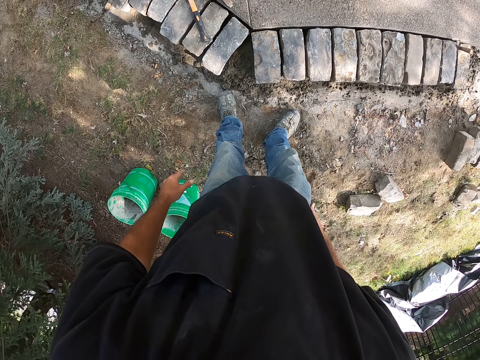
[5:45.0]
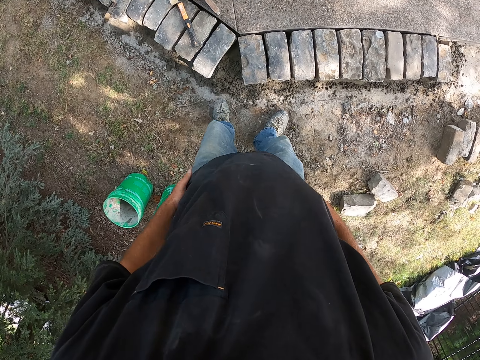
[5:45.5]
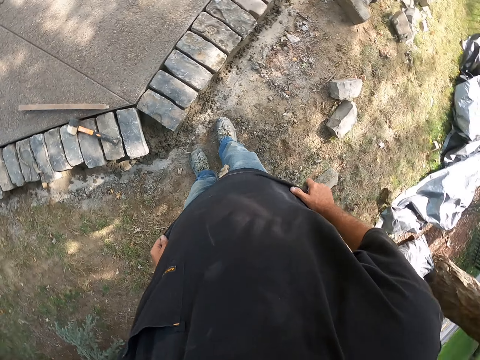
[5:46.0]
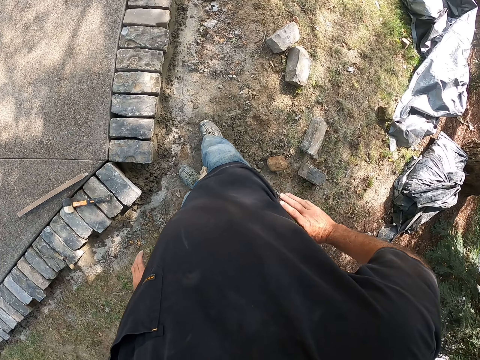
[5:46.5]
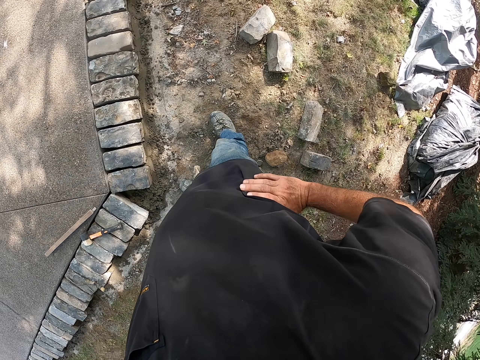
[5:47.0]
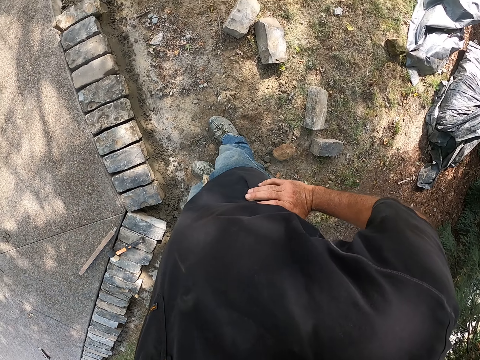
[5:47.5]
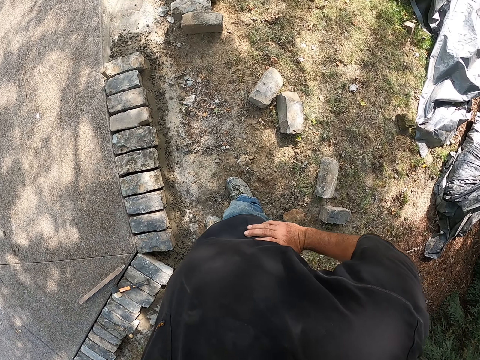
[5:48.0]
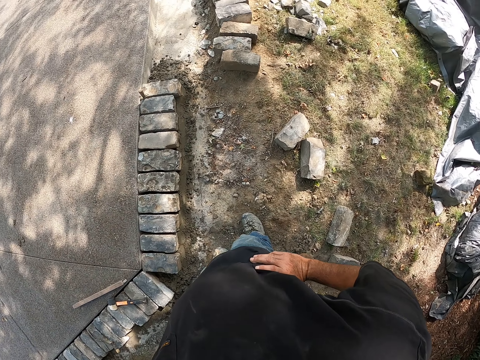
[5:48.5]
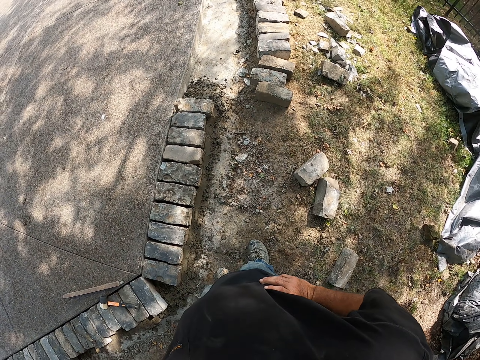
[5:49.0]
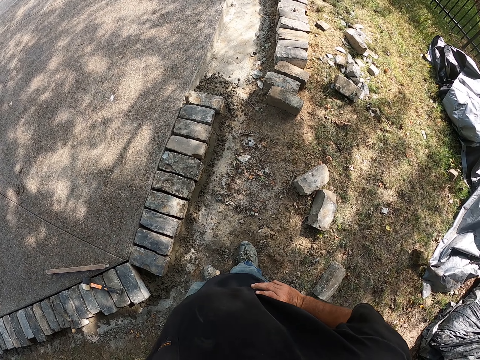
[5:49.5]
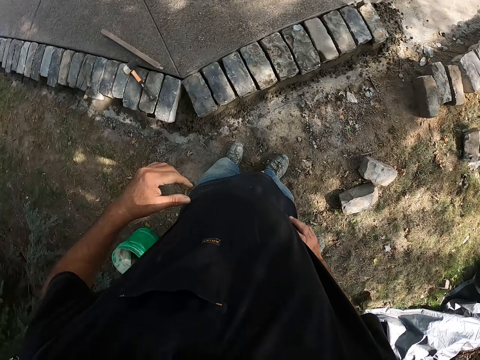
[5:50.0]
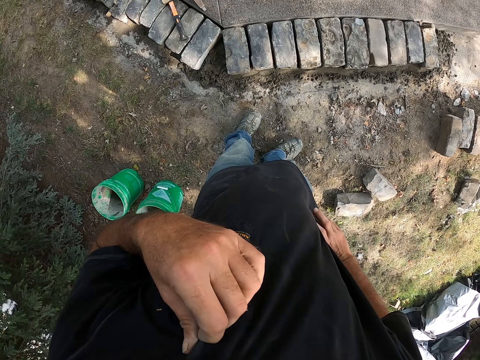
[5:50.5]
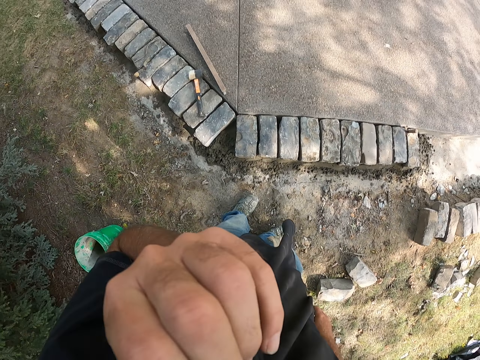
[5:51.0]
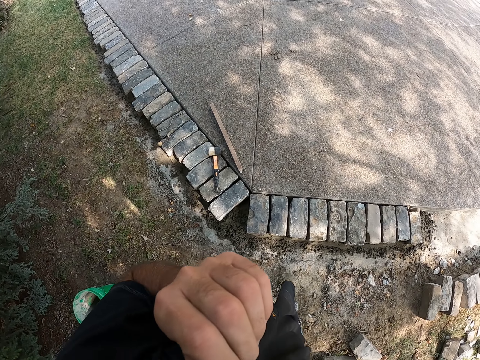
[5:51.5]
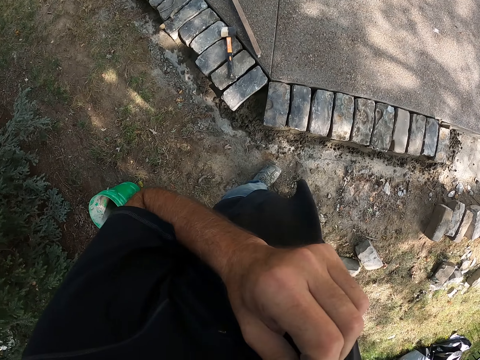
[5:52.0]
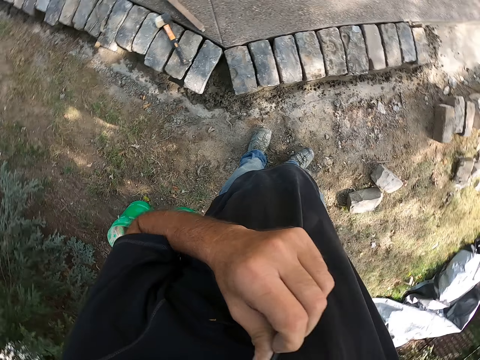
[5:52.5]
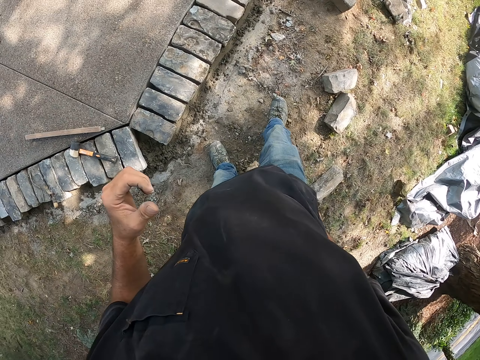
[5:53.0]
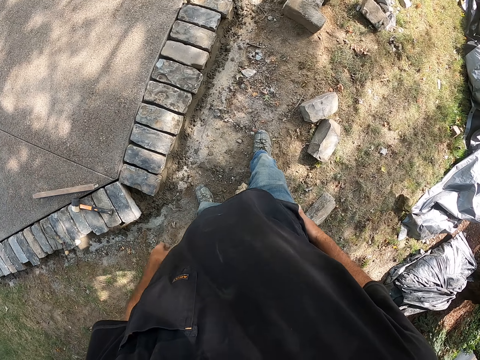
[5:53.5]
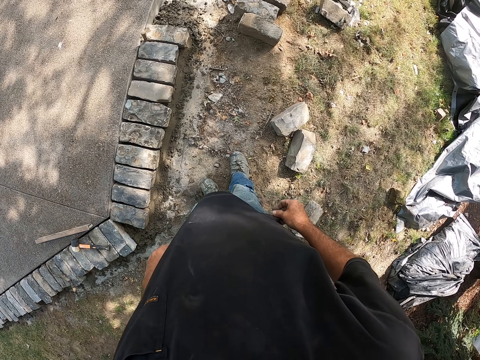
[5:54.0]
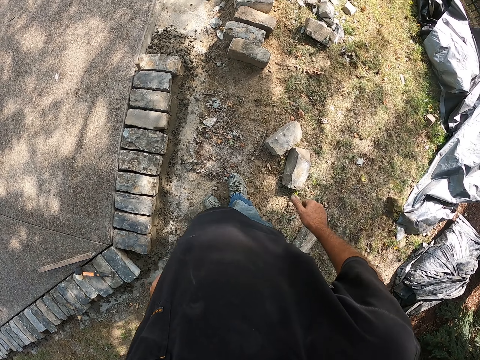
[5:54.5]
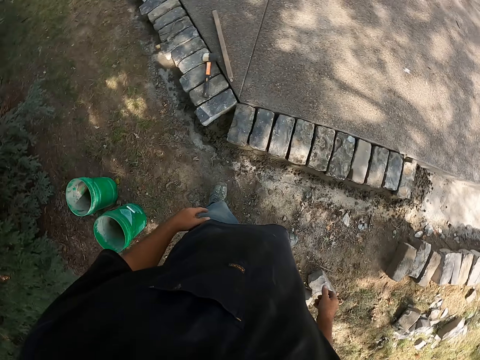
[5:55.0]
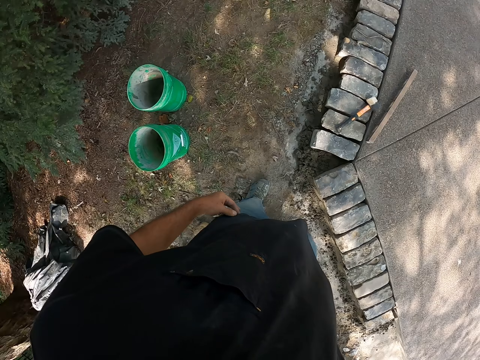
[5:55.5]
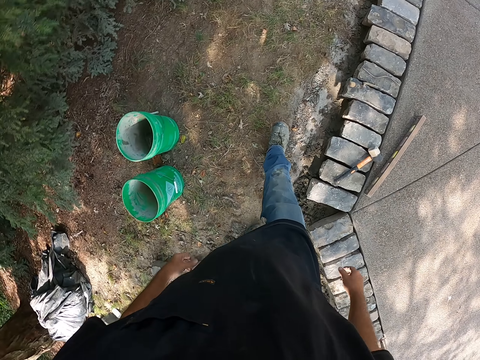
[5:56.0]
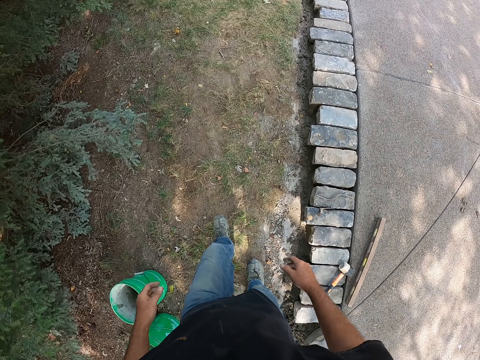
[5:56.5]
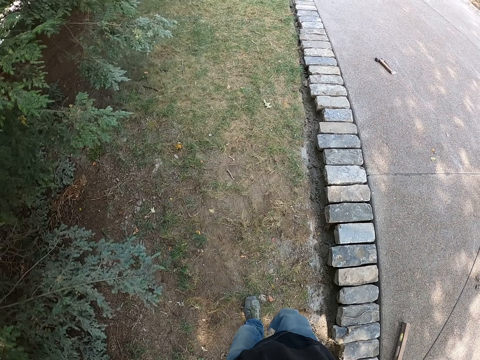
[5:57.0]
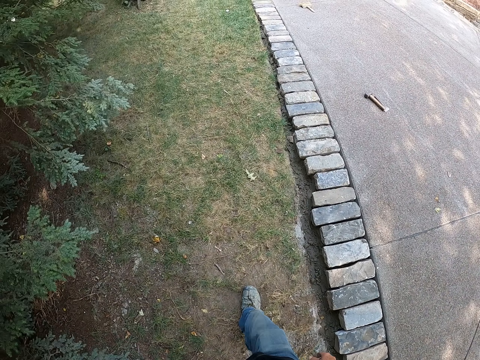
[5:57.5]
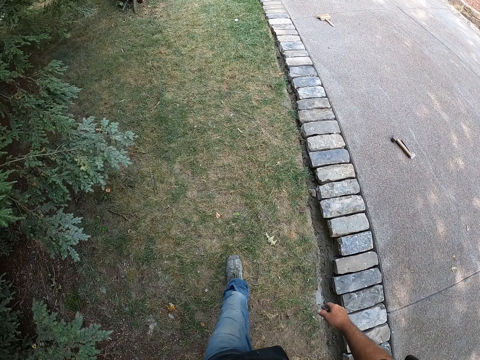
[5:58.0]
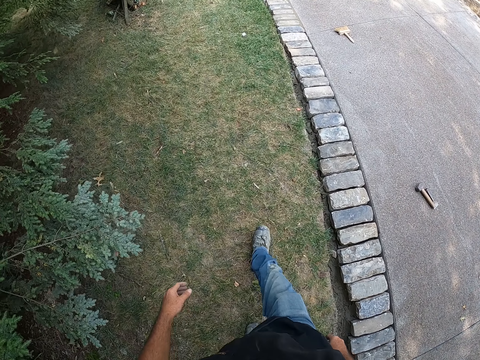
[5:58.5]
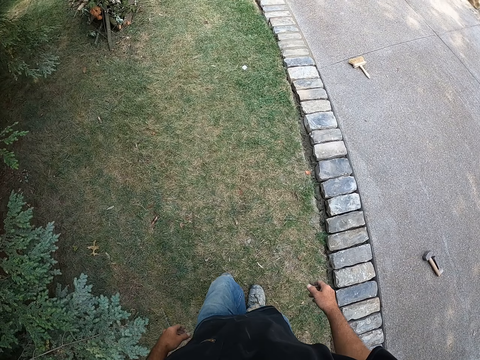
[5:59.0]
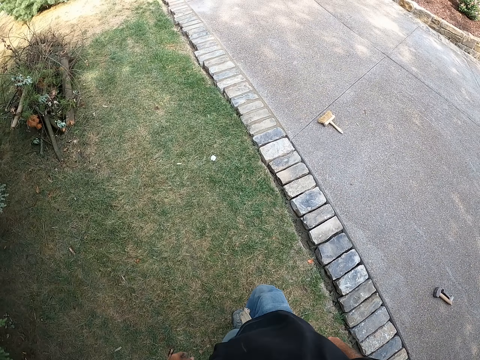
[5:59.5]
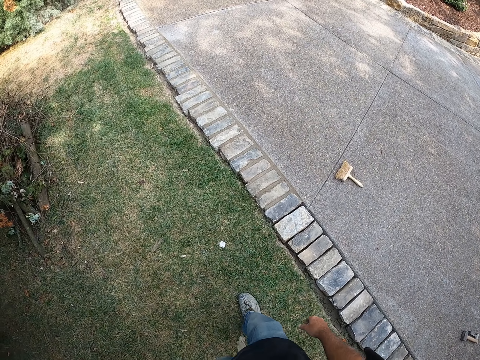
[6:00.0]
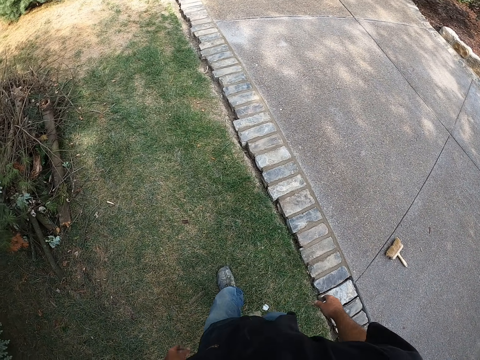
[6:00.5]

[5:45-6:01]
The camera wearer looks around a construction site, walks around the construction site, and looks around the construction site. He scratches his face with his shirt in his left hand. He wipes his chin. He walks around the construction site. He looks around the construction site. He walks from a lawn to a tarred road.

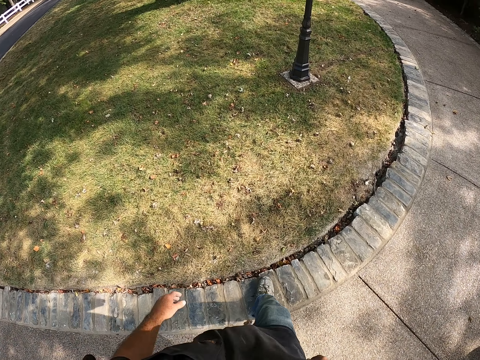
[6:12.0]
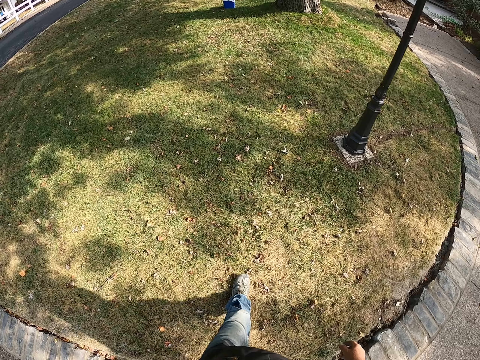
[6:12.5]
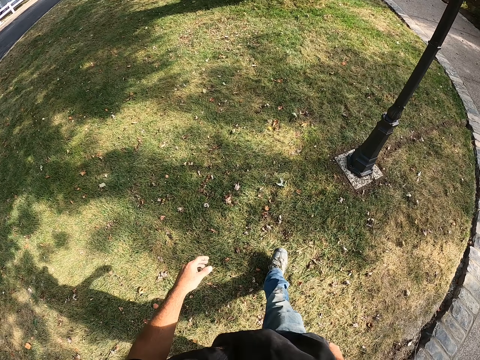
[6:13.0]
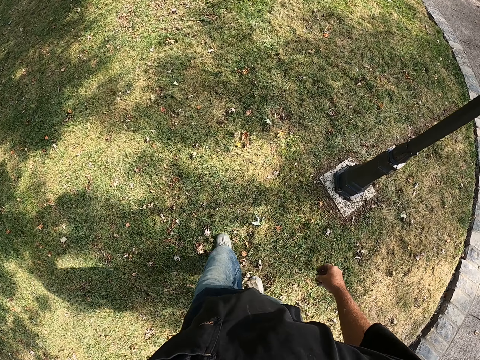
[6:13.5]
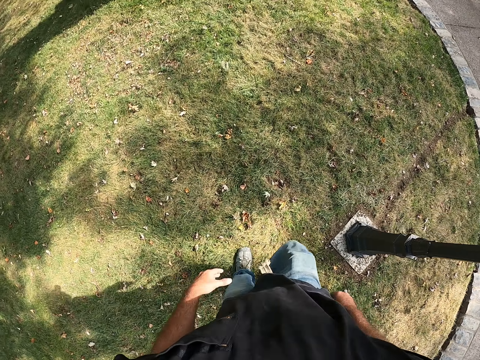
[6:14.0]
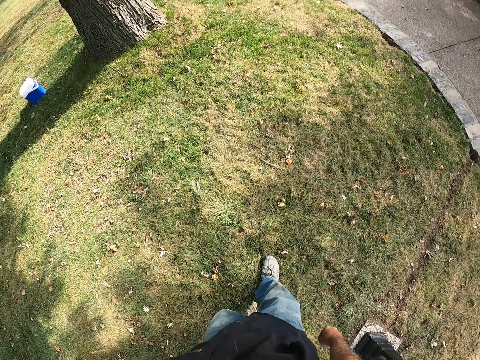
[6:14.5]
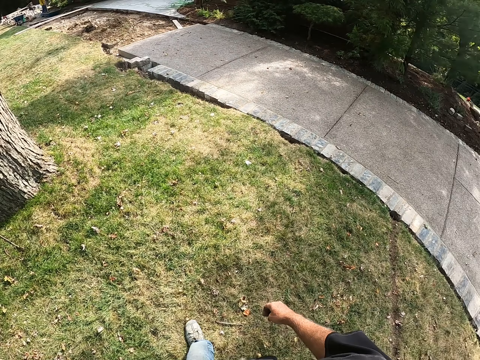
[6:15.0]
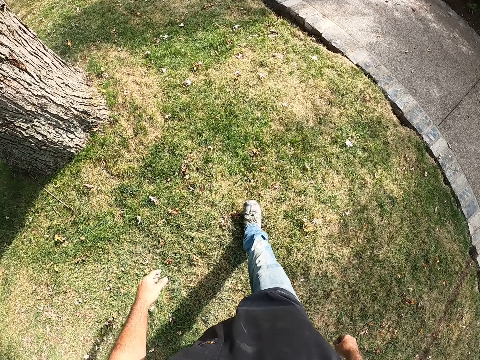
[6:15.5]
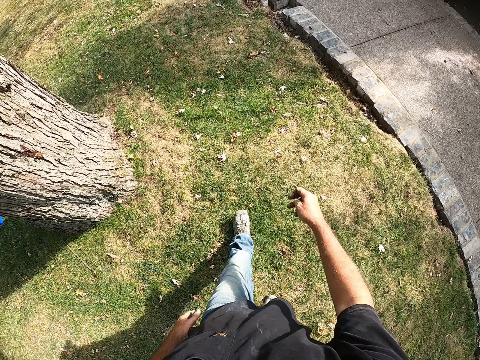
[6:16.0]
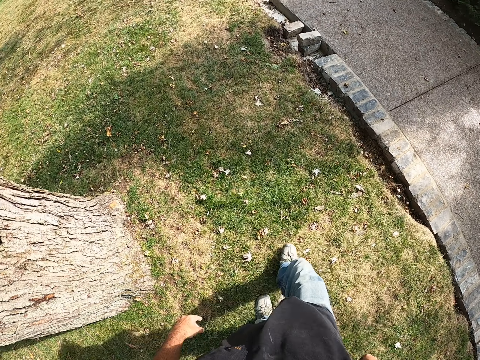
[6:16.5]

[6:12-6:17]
The camera wearer walks from the tarred road to a lawn.

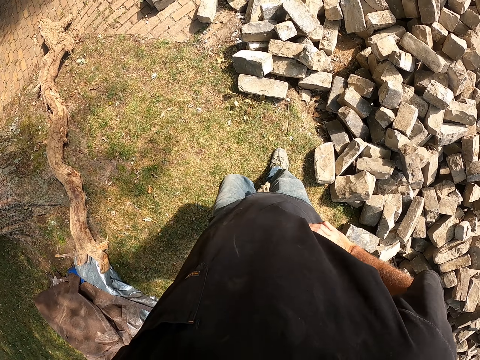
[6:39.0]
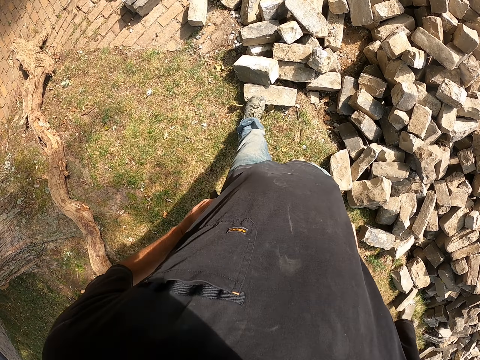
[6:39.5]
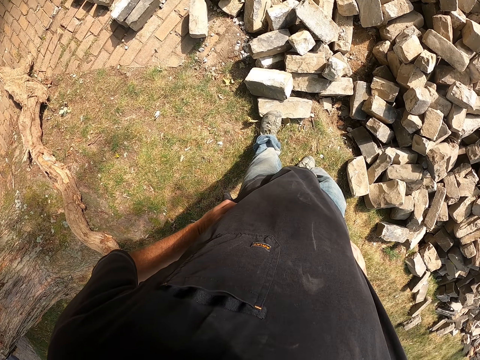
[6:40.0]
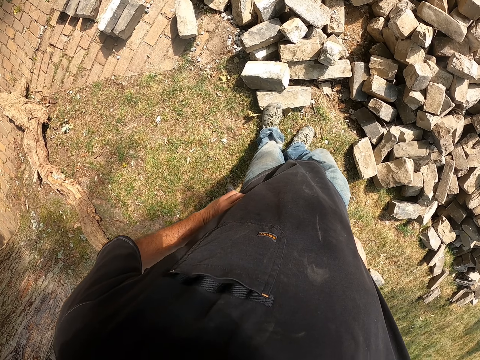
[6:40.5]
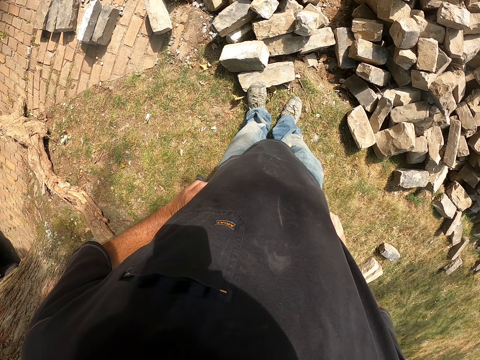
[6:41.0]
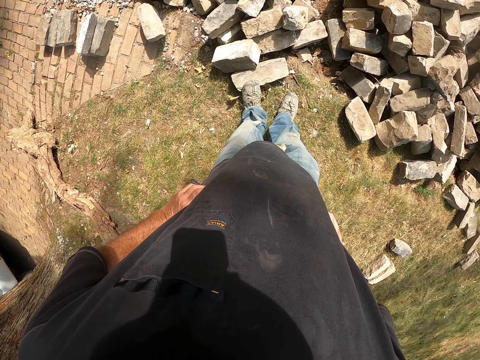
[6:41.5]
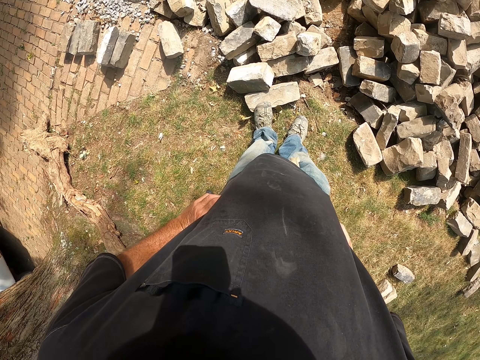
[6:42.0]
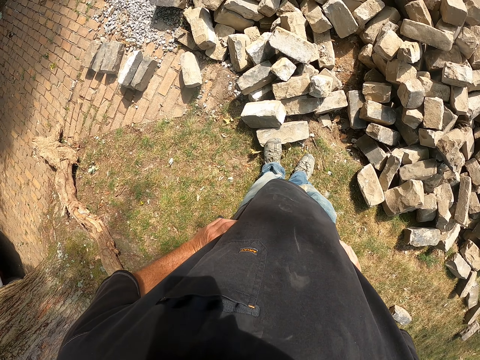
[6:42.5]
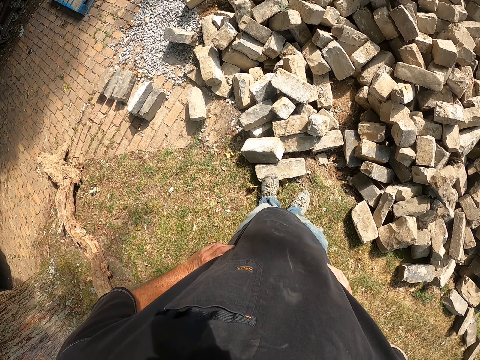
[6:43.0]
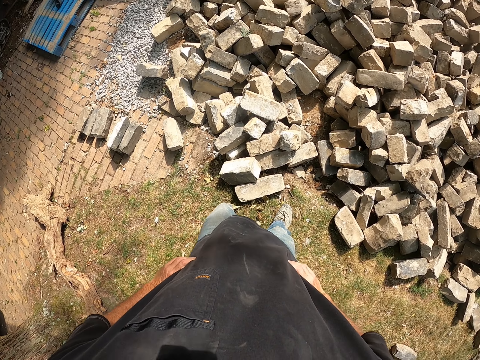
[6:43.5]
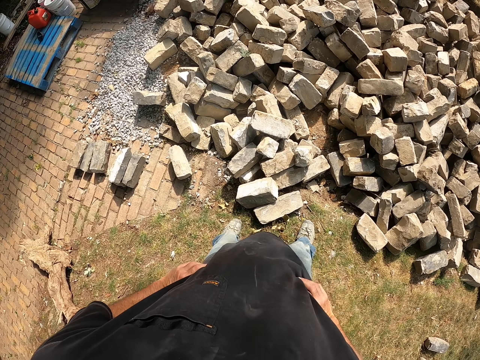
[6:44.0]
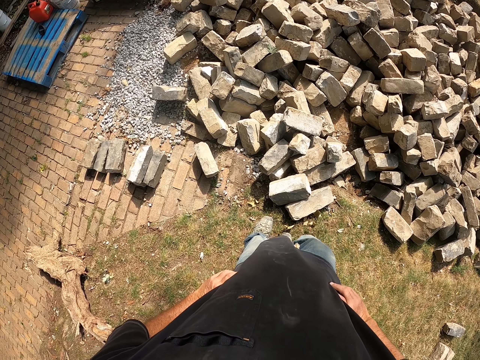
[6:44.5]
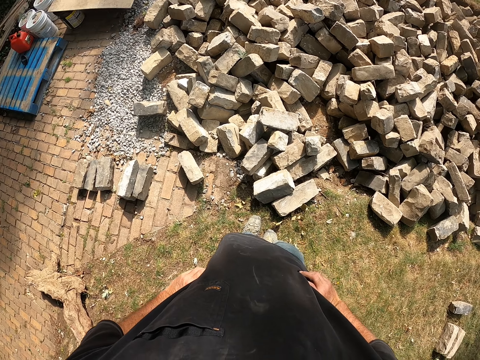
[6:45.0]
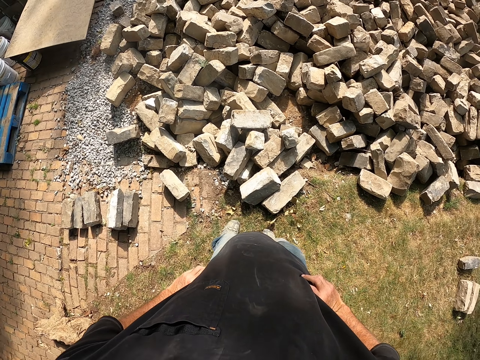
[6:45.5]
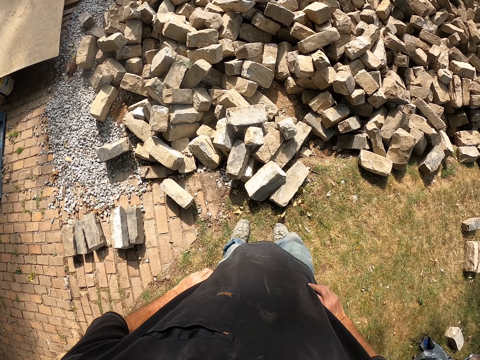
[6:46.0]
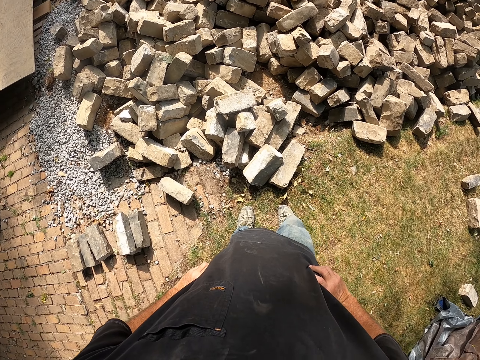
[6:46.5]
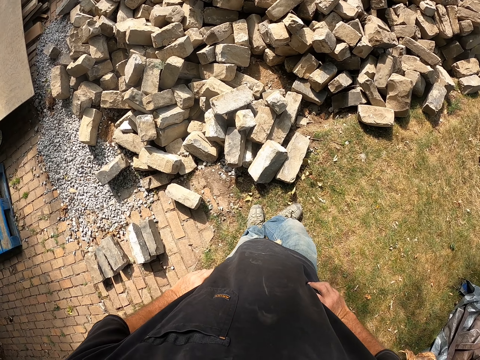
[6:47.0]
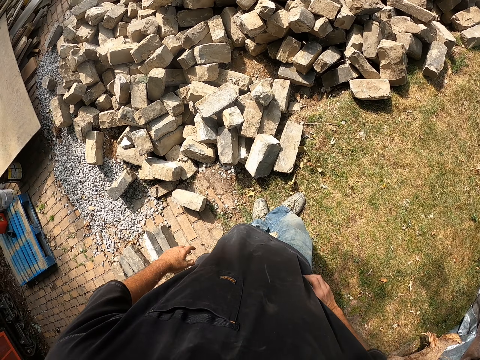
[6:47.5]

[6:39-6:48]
The camera wearer looks around a construction site. They walk around the construction site. They look around the construction site.
